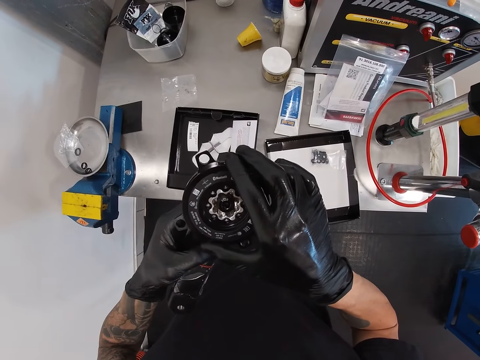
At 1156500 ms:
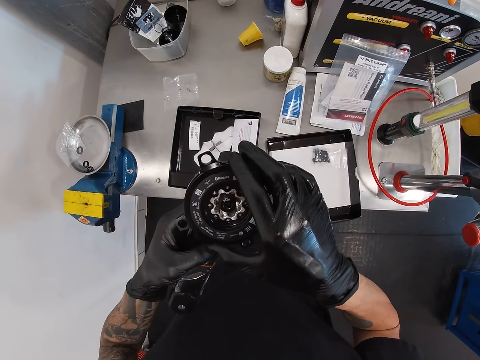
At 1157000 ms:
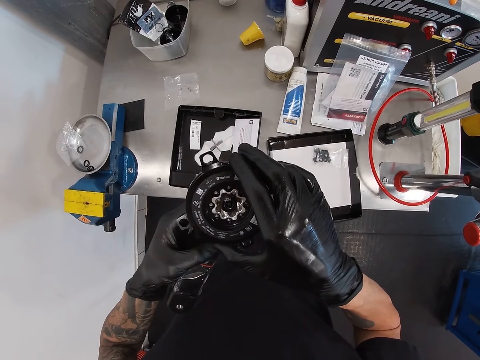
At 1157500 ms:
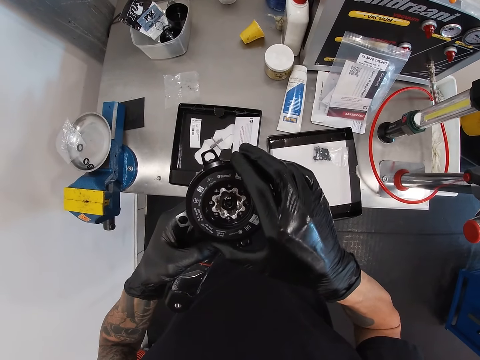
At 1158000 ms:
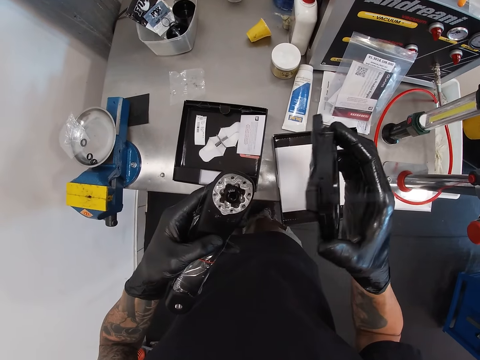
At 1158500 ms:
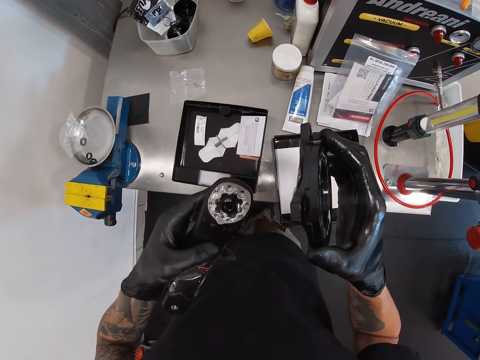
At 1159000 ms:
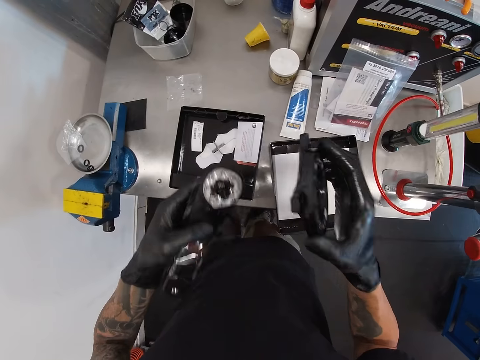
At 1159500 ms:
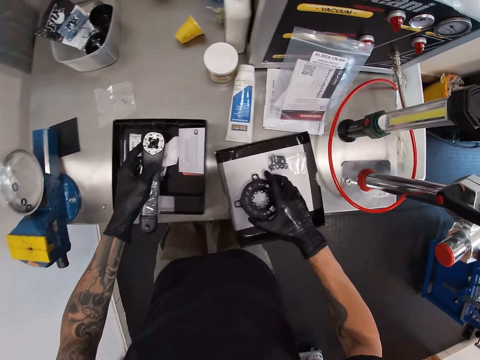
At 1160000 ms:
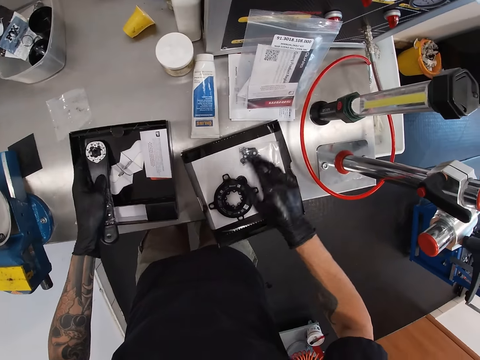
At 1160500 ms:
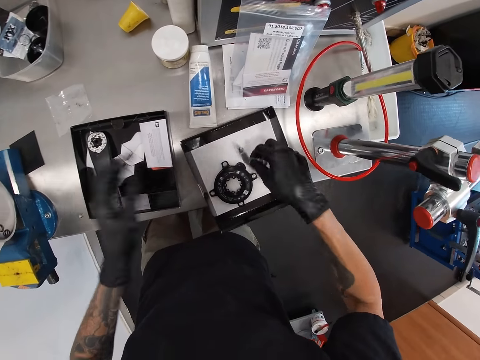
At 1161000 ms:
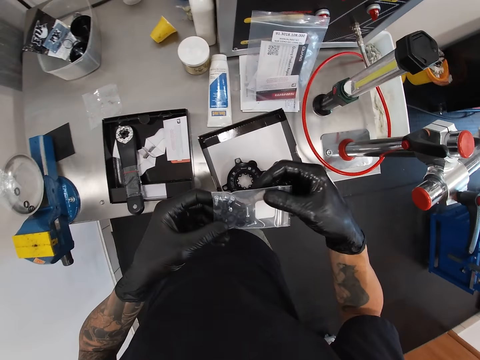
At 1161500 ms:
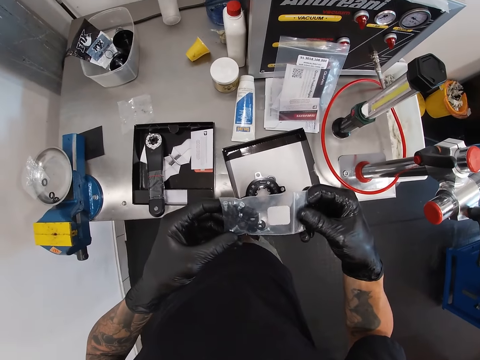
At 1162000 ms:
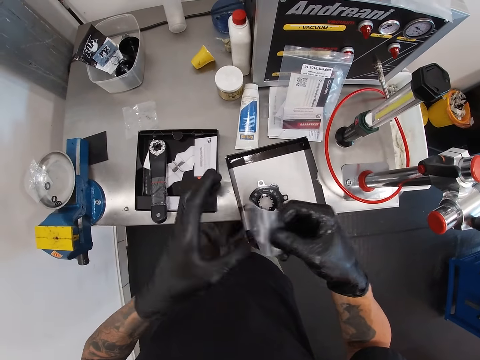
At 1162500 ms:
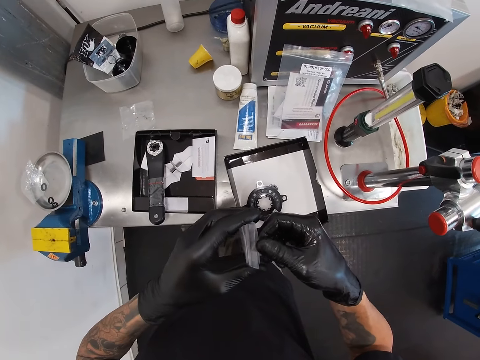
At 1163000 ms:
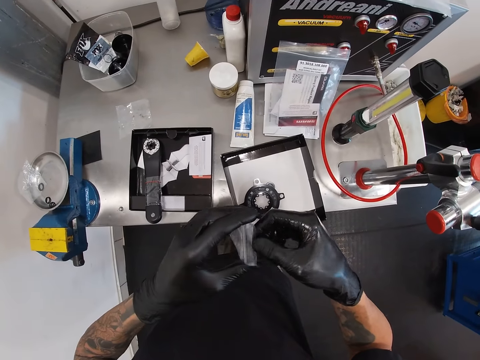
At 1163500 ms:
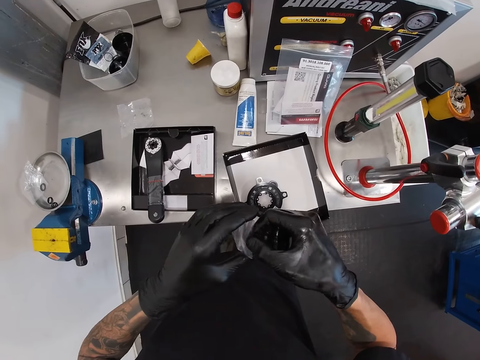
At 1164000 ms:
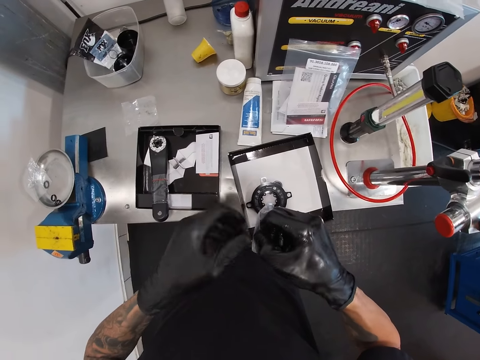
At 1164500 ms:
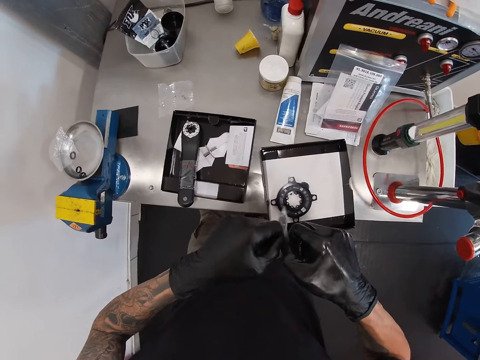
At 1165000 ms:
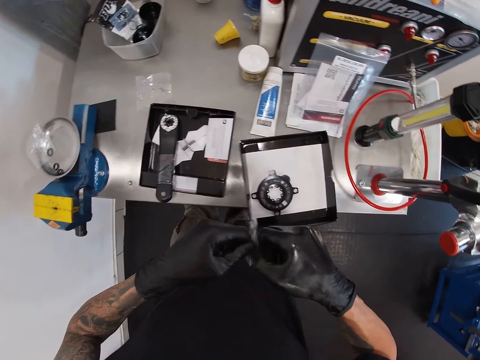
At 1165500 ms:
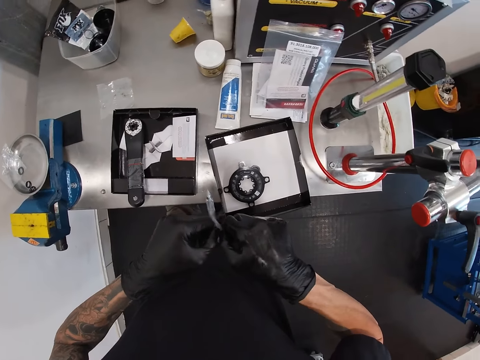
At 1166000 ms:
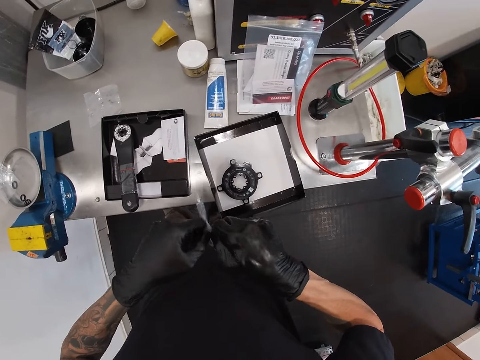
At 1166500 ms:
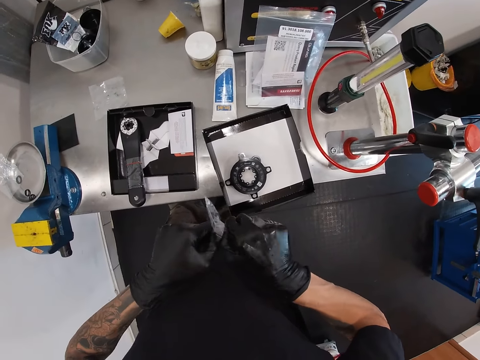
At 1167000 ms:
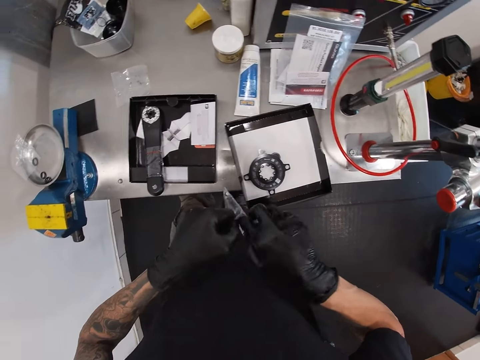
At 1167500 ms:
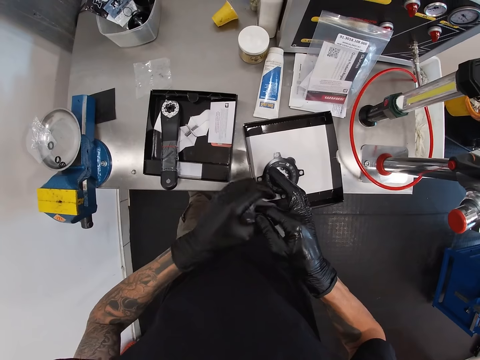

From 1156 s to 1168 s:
The camera wearer removes the chainring or spanner head. He drops the power meter crank in his left hand on the table and drops the spanner head in his right hand on the table. He picks a nylon from the box cover with his right hand. He opens the nylon with both hands.

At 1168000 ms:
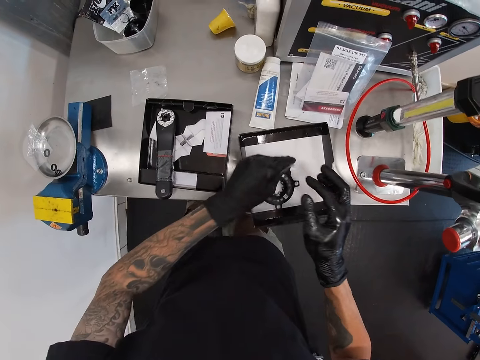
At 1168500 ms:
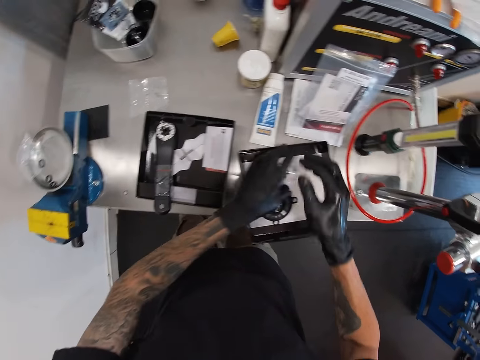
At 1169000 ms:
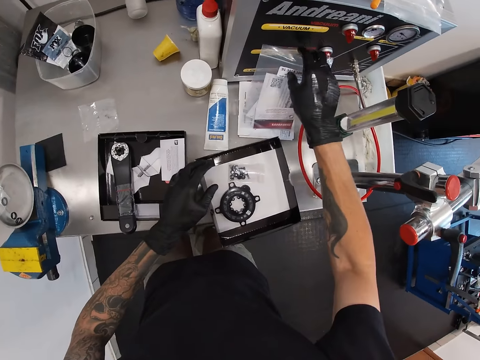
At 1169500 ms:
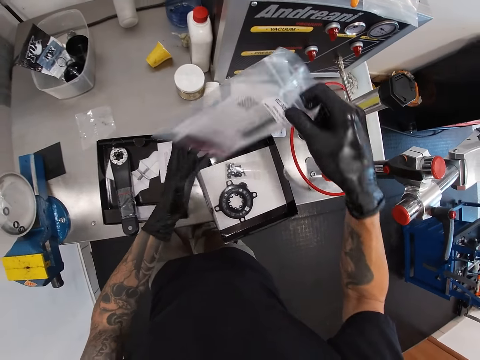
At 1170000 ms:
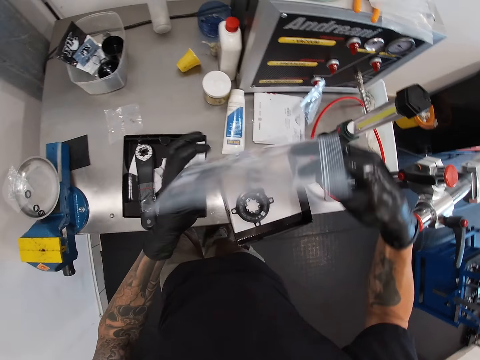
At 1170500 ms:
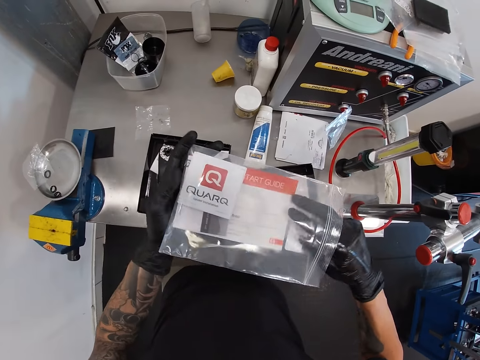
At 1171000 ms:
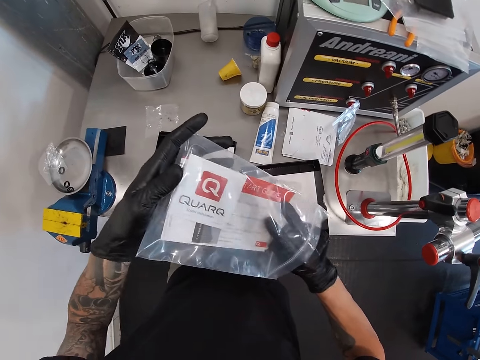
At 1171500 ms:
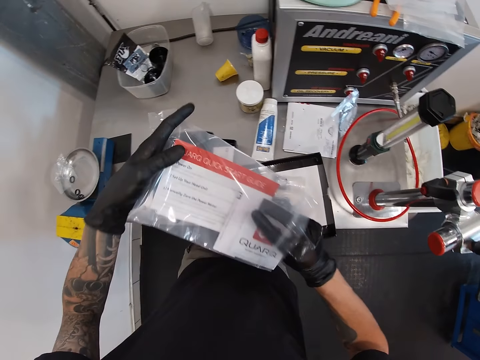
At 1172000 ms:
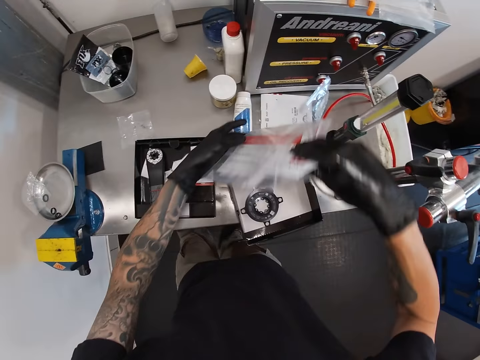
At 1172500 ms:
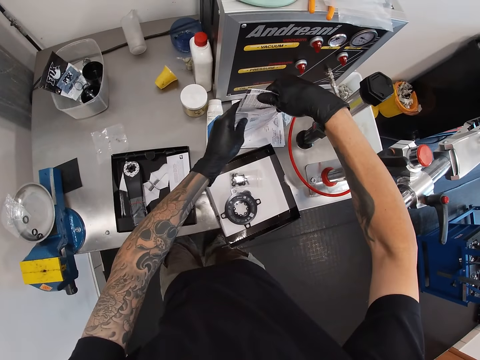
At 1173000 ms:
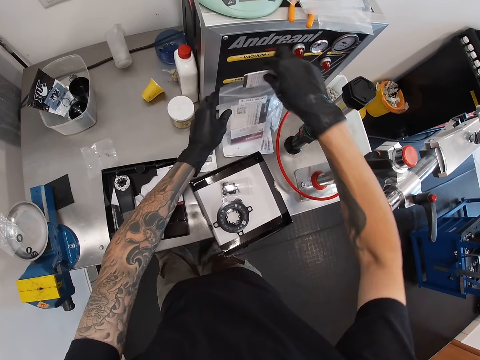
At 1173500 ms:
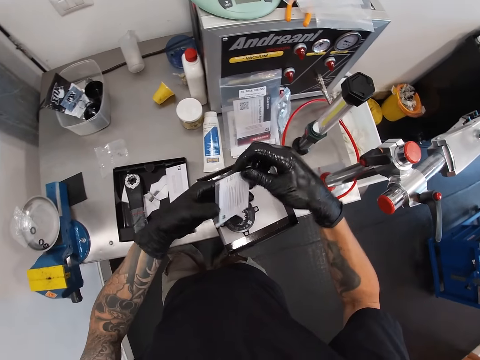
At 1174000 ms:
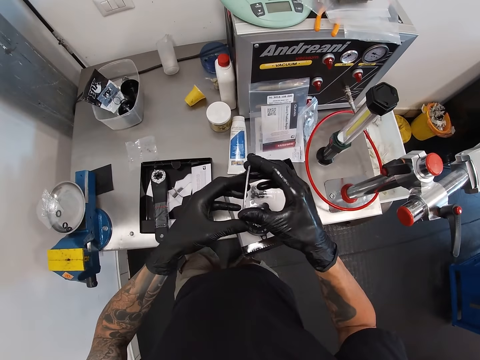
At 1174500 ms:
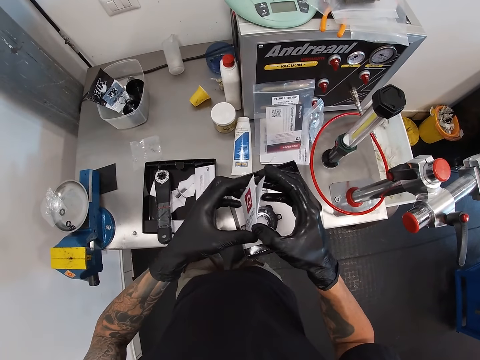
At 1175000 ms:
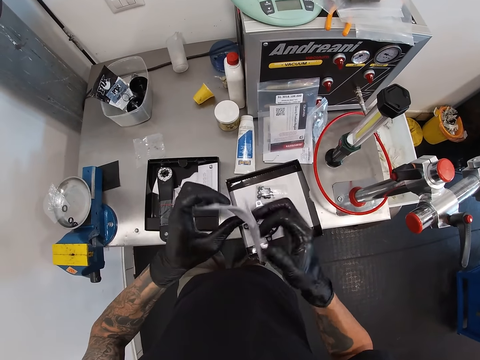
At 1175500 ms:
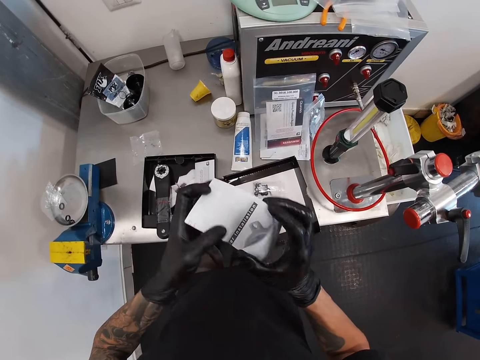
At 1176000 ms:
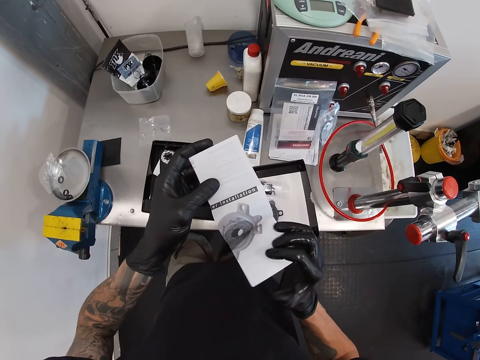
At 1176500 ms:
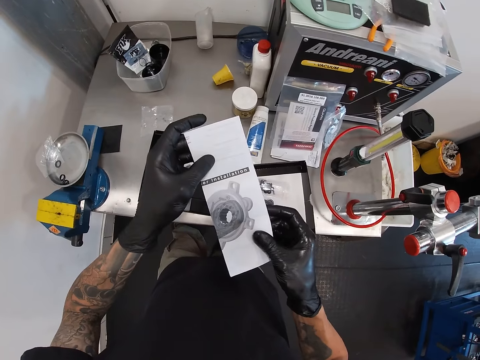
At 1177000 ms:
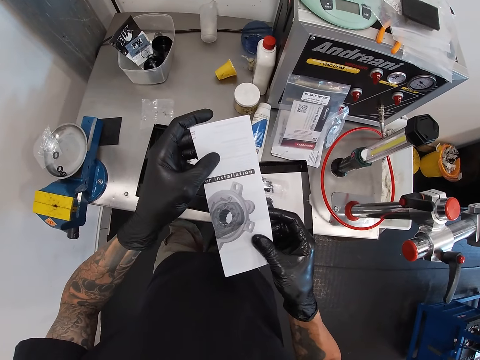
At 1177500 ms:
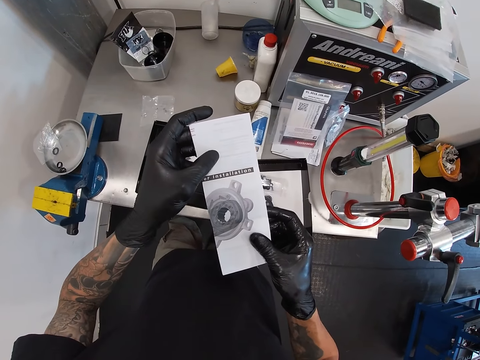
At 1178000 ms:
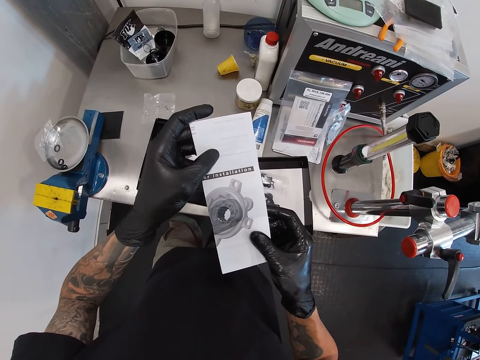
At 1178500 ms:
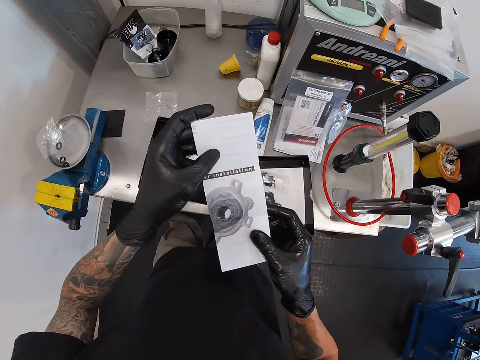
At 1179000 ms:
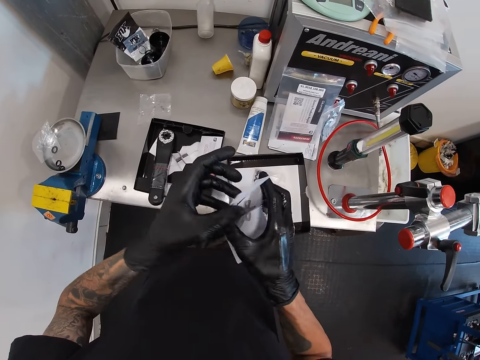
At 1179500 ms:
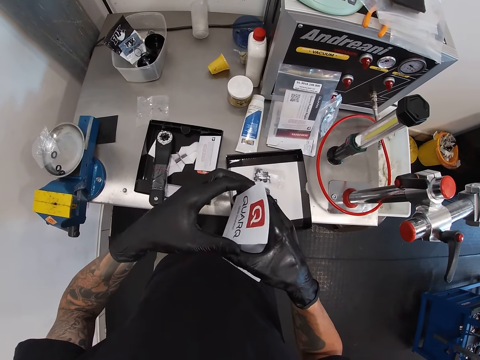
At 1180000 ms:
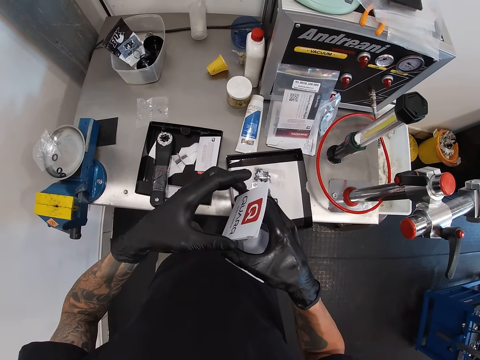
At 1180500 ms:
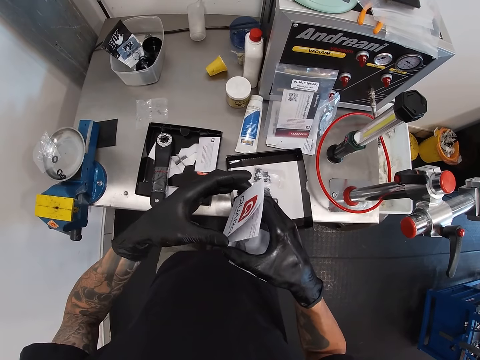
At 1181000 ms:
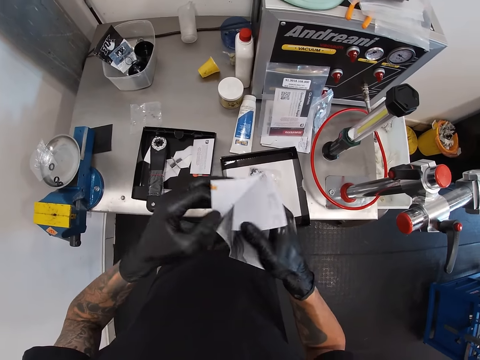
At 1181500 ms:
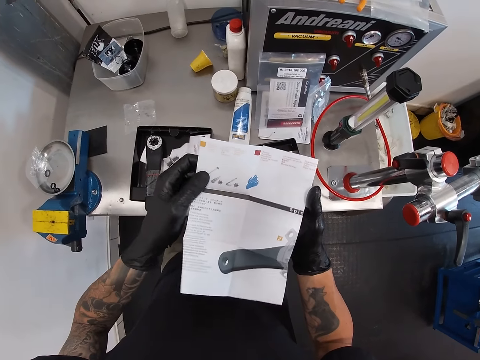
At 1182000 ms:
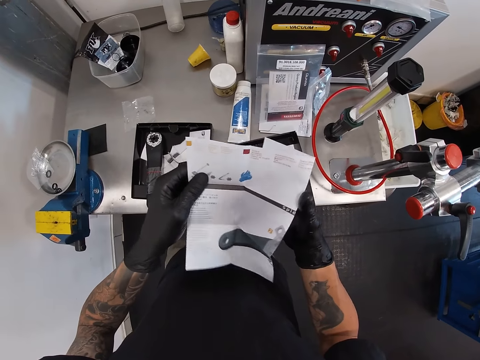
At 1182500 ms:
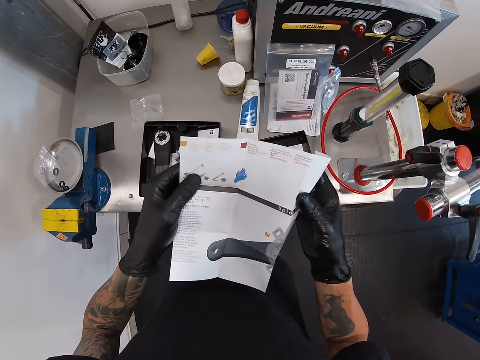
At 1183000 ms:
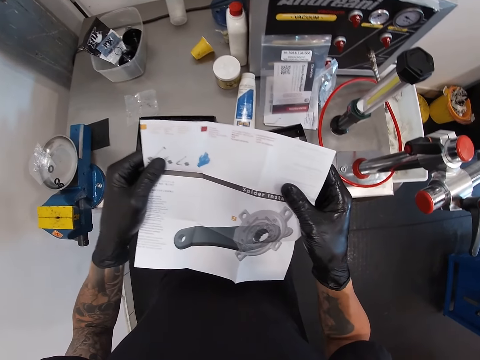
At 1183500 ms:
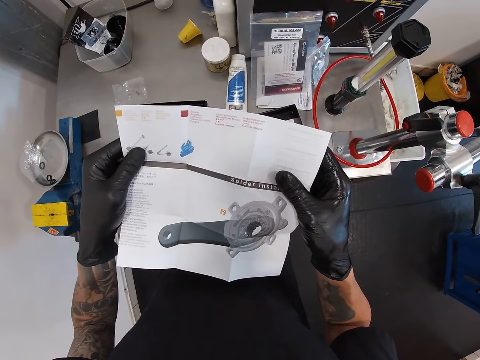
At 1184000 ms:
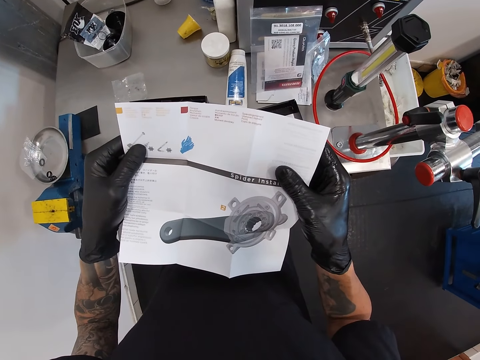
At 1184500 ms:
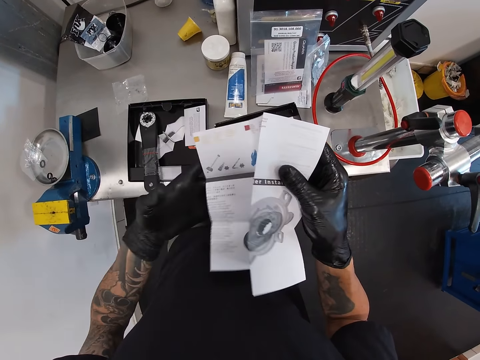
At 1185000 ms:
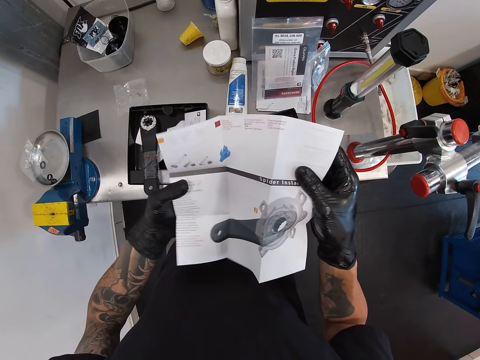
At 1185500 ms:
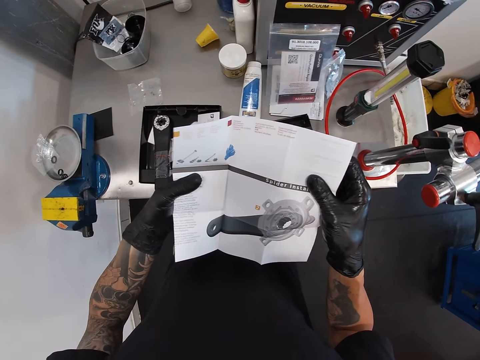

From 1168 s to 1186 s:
The camera wearer drops the nylon in his left hand on the box cover. He picks the nylon from the table with his right hand. He removes the leaflet manual or instruction book from the nylon in his left hand with his right hand. He drops the nylon on the table with his left hand. He opens the leaflet manual with both hands. He reads the instruction book.
